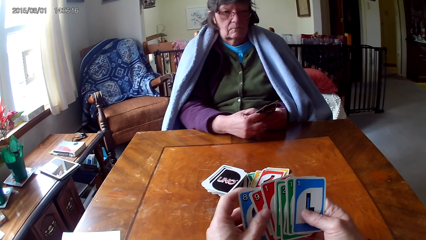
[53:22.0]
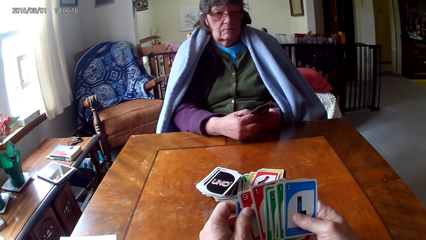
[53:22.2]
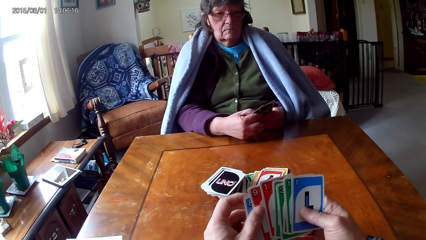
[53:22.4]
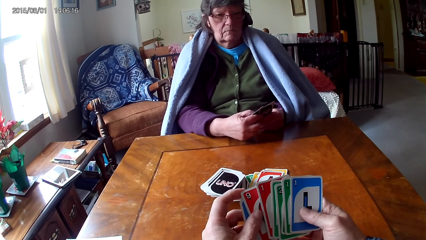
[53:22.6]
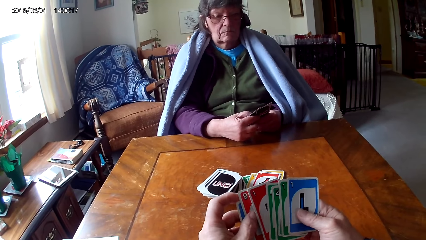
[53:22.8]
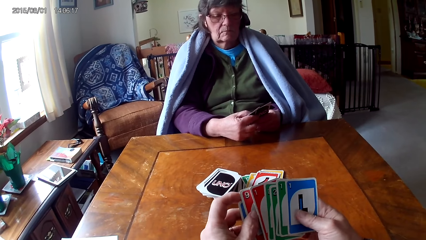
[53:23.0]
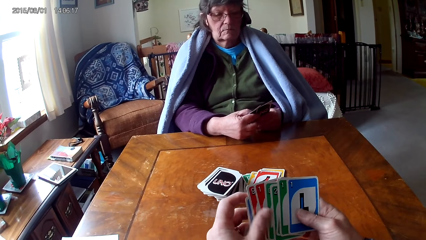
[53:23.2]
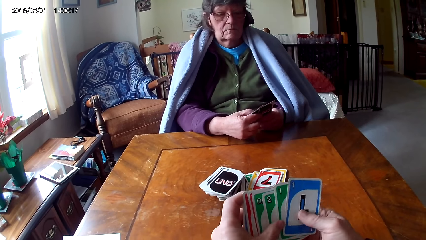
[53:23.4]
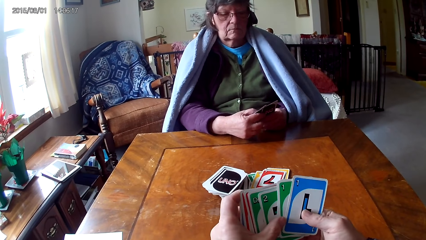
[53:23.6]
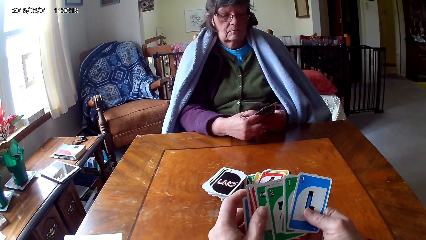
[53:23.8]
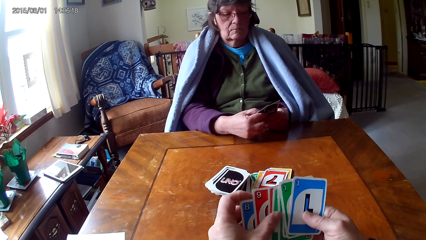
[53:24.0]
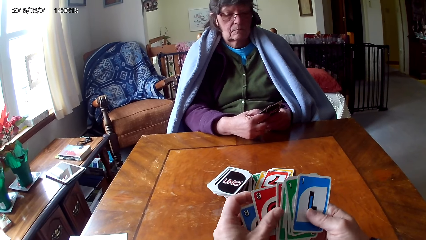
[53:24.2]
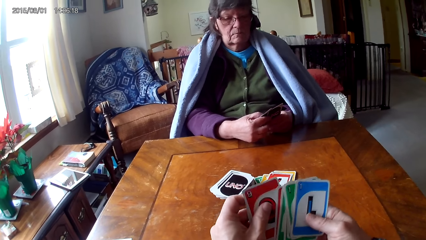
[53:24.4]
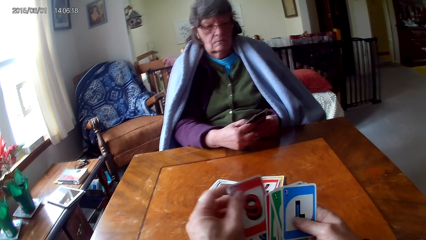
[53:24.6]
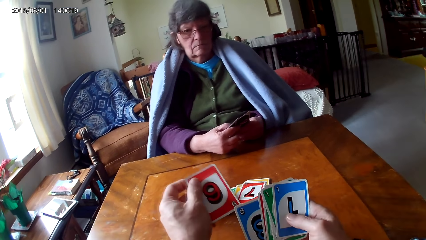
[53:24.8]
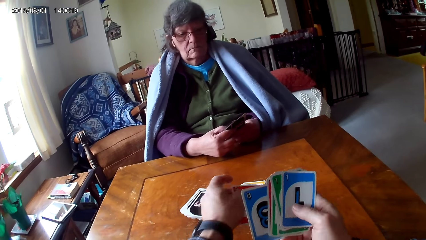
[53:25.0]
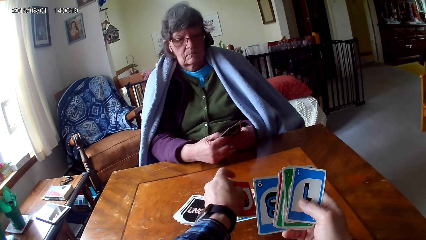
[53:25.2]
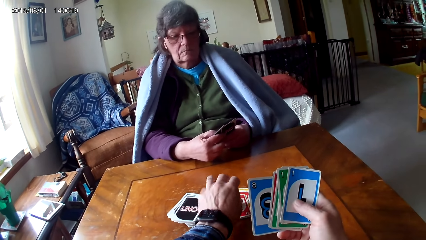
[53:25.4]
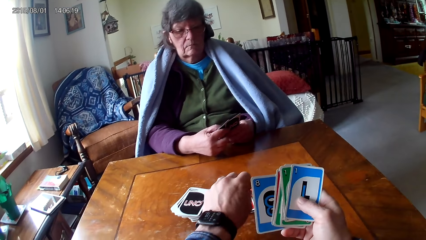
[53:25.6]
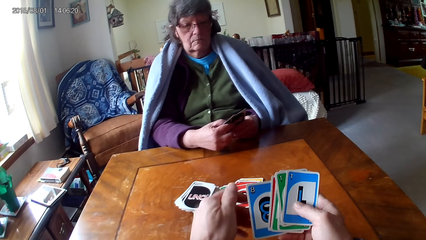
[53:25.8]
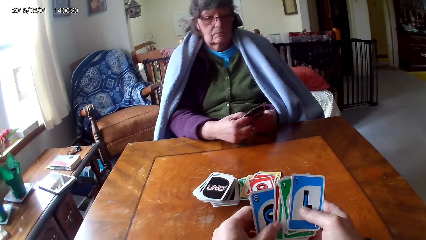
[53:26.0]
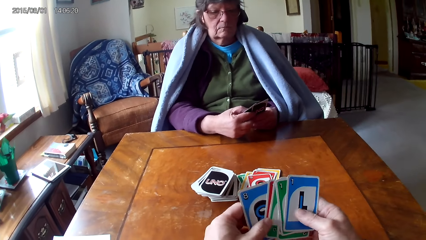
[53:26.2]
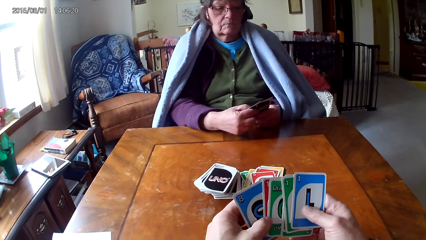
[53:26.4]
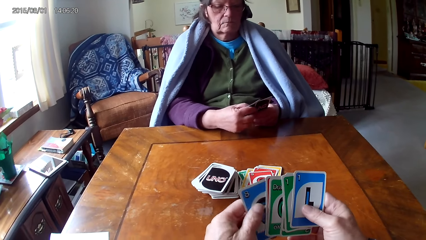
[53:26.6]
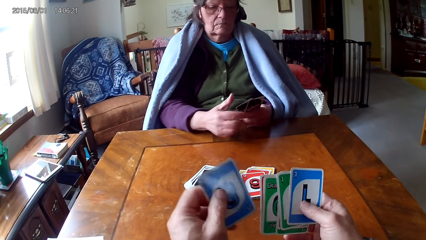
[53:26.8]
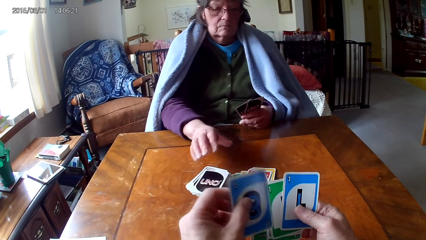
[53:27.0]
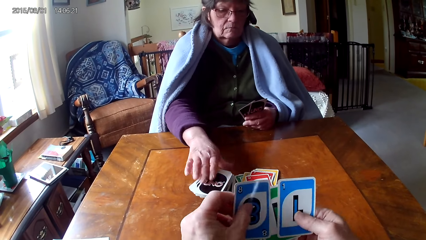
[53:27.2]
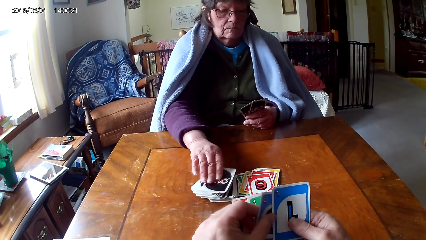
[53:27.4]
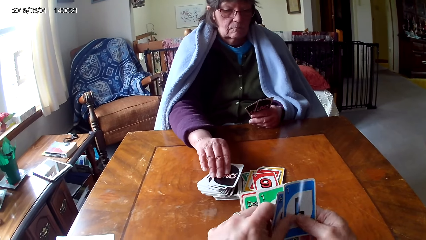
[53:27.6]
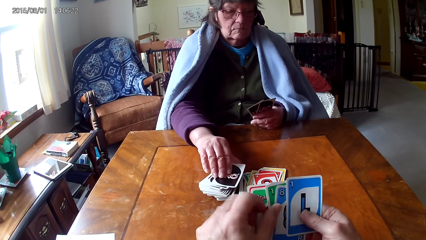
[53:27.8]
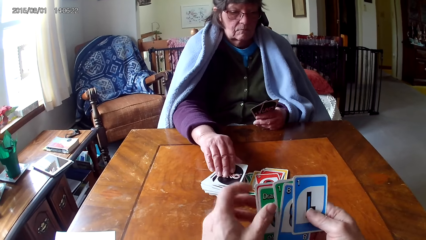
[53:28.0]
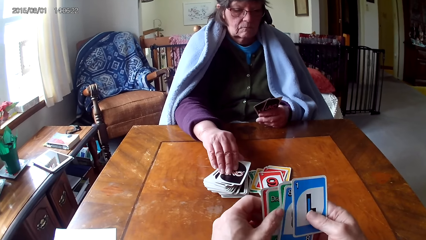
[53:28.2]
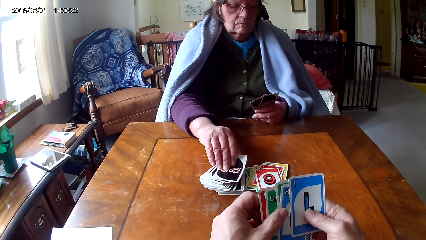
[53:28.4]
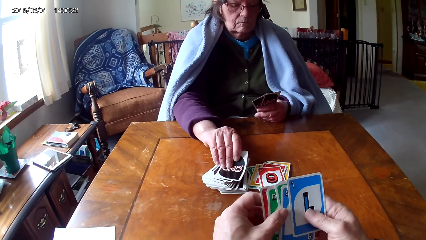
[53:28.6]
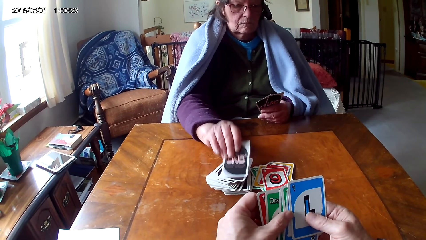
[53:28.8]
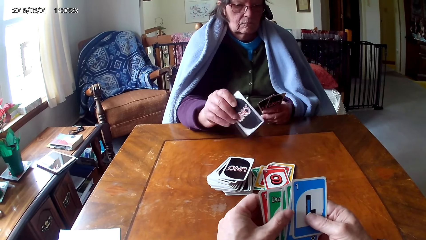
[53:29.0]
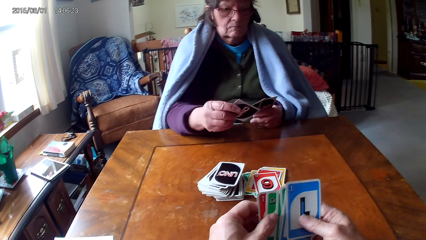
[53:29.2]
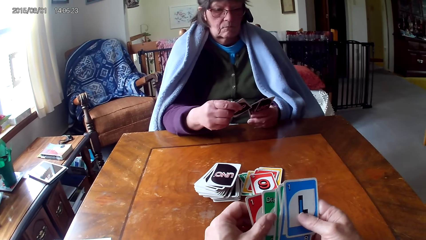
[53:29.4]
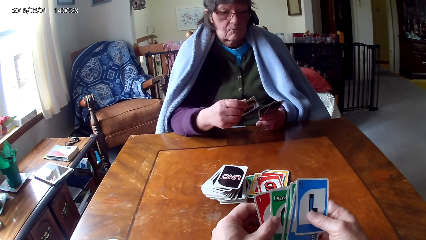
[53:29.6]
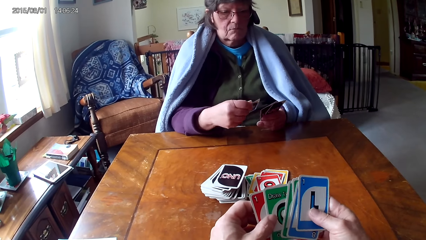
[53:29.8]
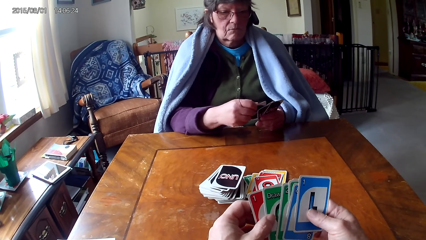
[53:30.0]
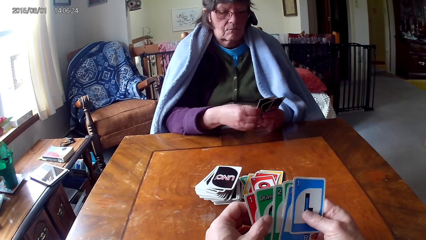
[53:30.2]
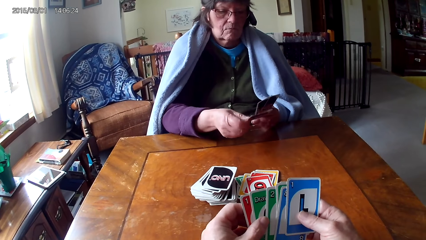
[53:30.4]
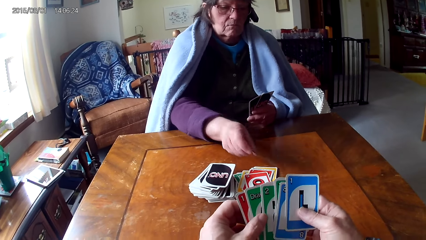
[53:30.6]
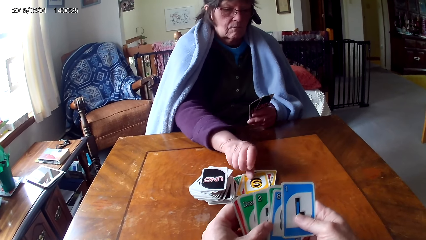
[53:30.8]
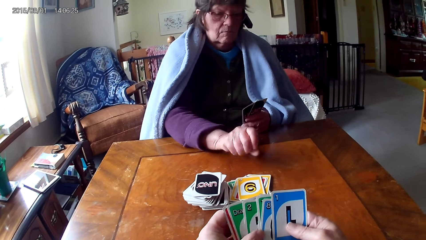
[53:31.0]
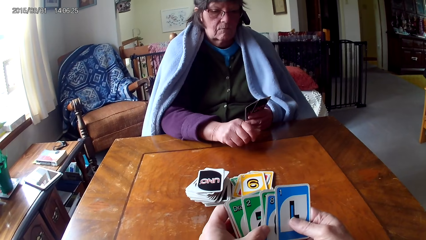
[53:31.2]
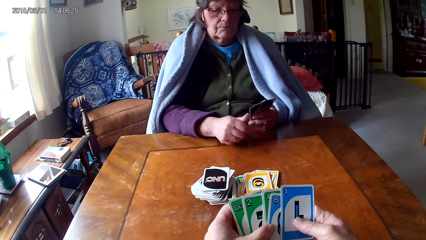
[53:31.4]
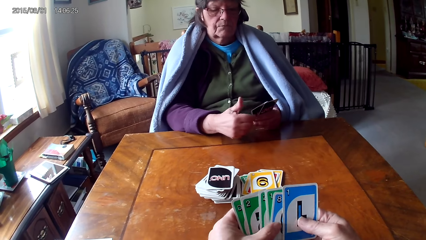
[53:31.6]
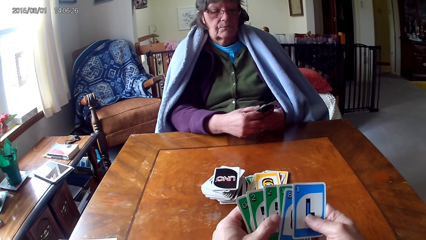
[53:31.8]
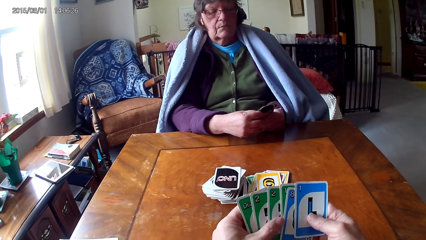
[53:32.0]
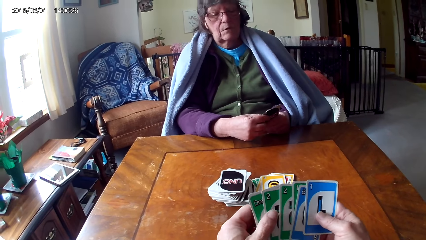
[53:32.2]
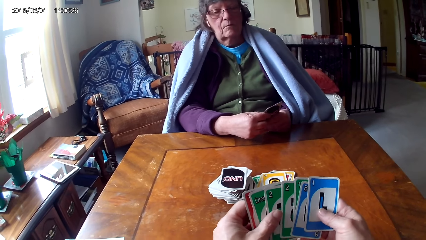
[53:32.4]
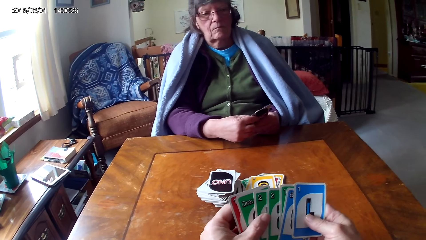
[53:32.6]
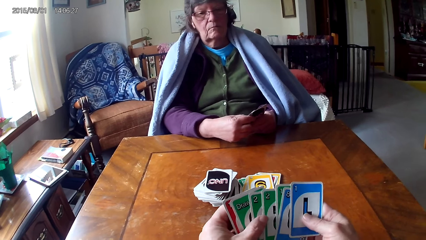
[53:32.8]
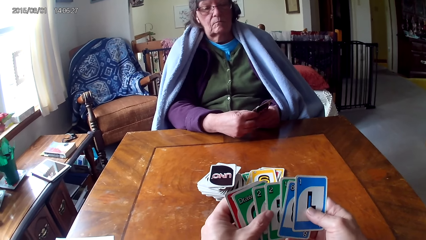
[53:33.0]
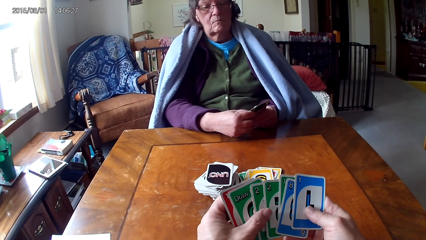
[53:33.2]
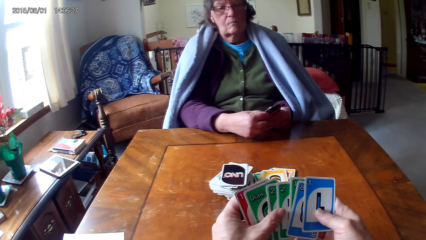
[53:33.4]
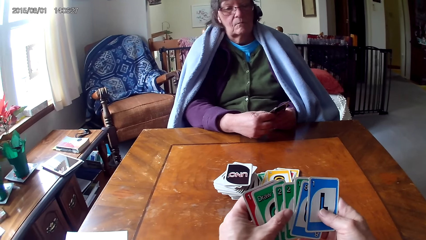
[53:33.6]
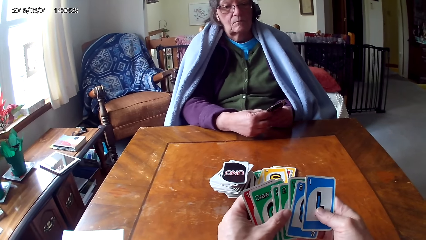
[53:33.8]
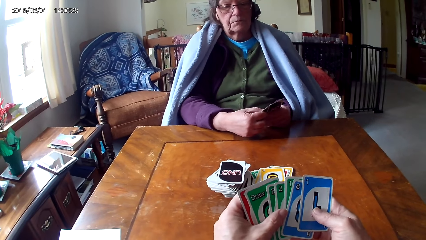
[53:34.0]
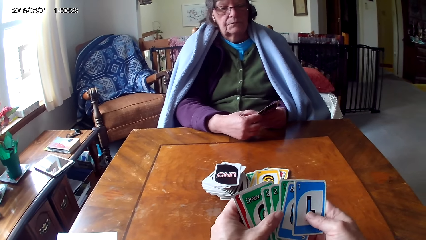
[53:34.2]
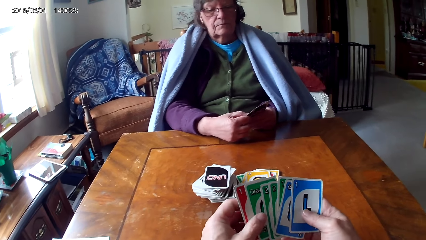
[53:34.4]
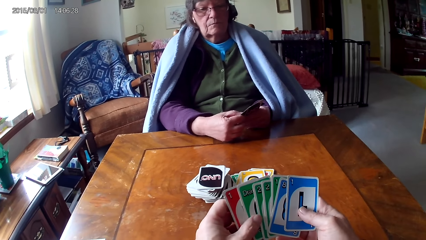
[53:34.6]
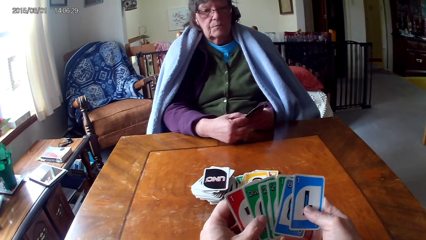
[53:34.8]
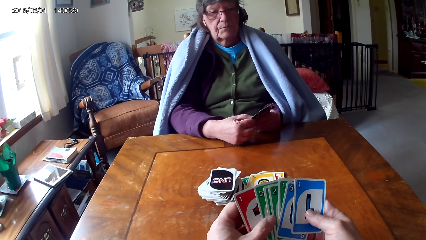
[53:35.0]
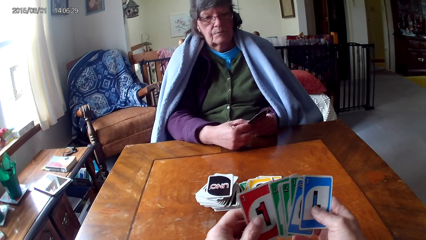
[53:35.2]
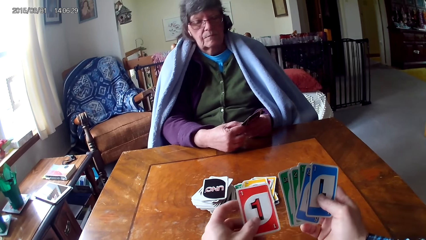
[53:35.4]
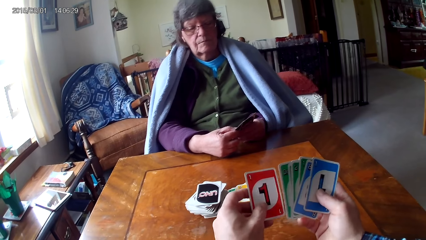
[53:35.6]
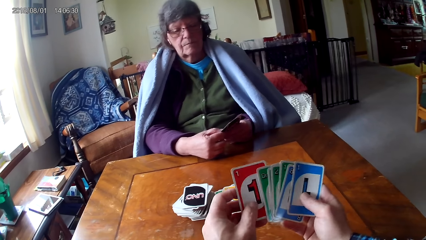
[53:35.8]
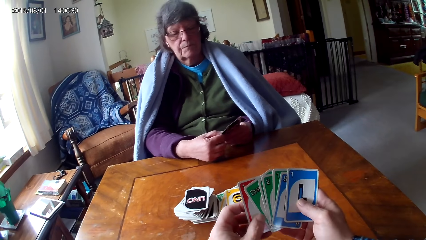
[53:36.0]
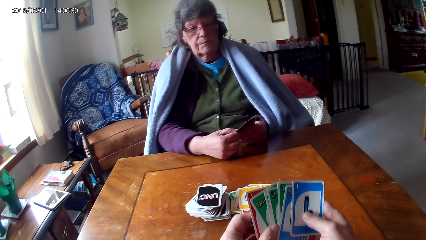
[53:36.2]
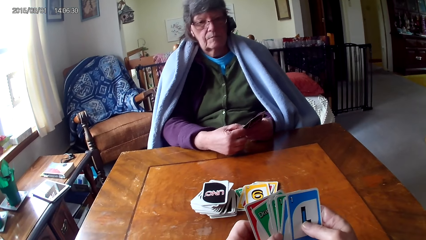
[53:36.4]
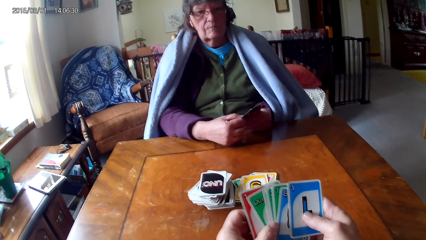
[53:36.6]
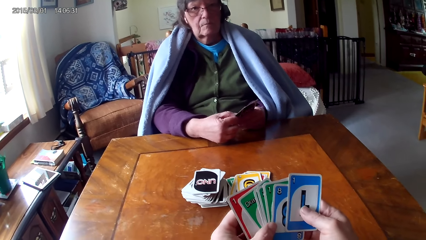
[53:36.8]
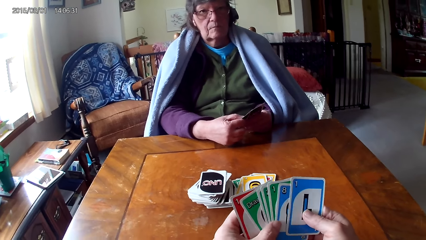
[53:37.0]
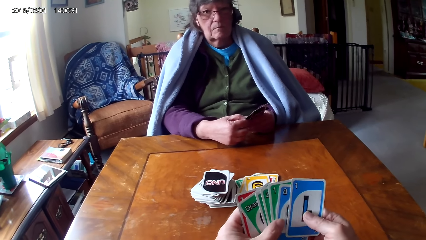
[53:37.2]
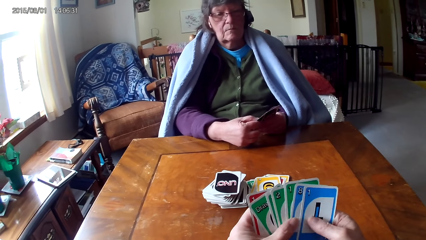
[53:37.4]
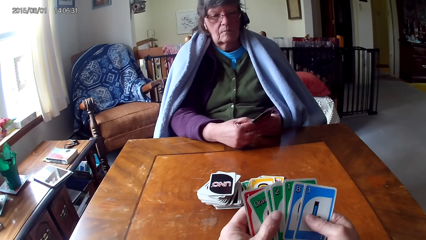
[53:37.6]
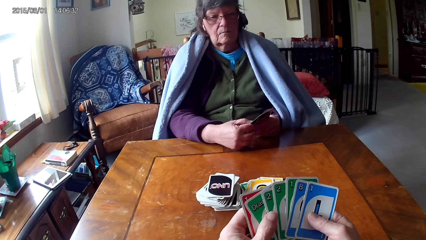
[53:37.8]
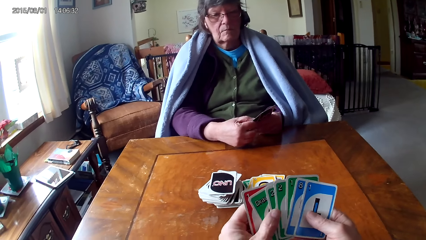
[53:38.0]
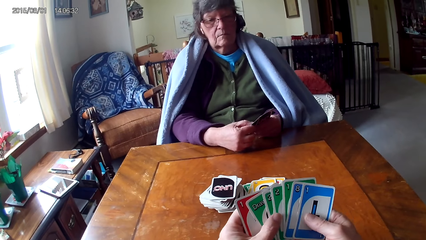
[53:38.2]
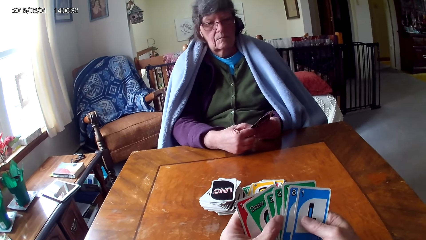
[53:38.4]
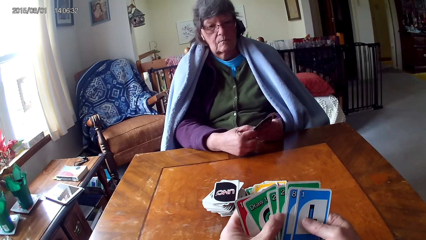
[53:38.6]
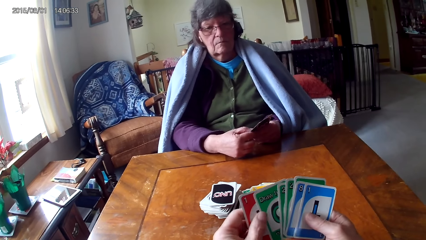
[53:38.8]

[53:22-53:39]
The camera wearer puts a card on the table. They look at a person pick a card. They look at the cards.
